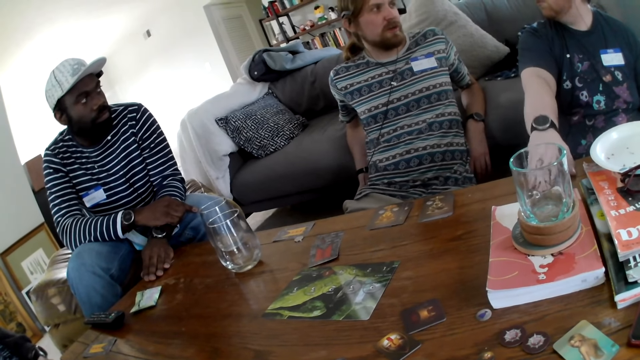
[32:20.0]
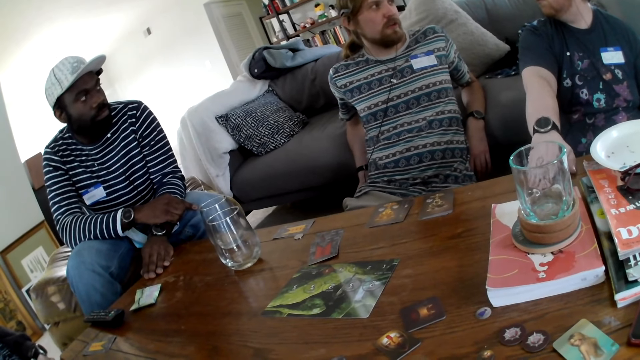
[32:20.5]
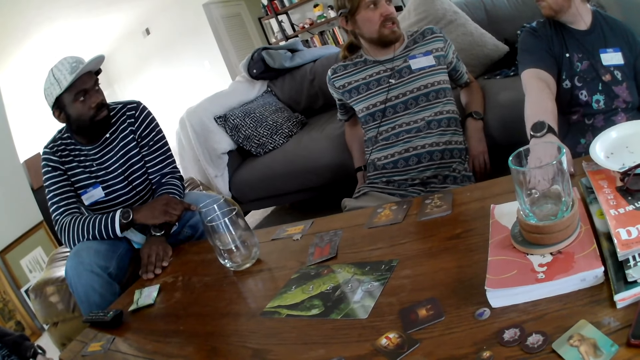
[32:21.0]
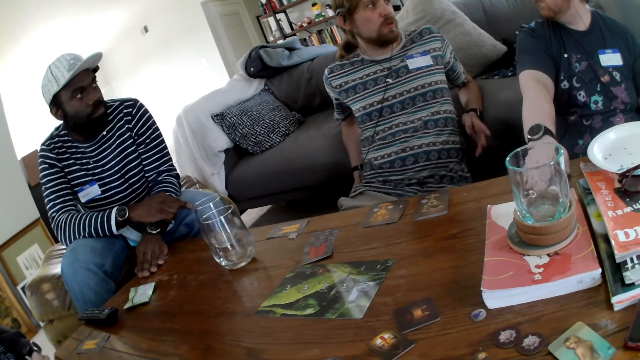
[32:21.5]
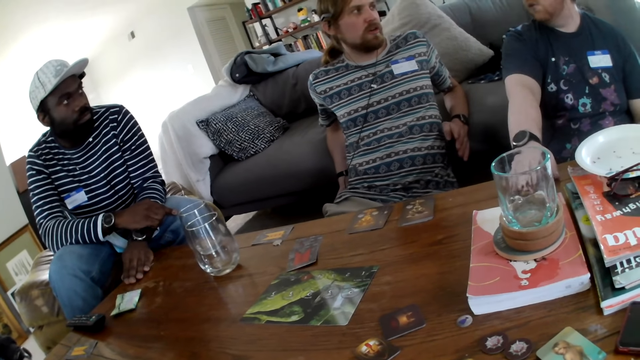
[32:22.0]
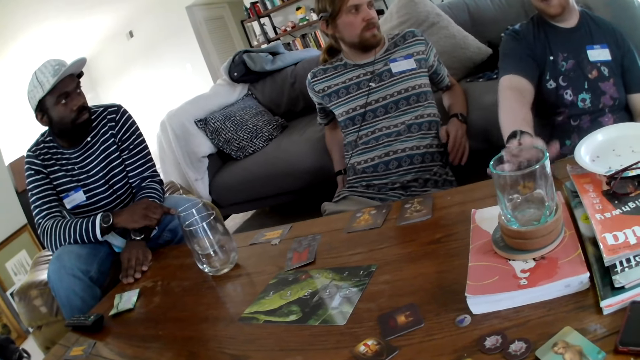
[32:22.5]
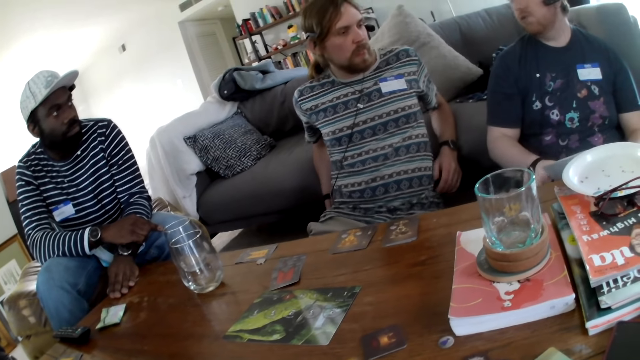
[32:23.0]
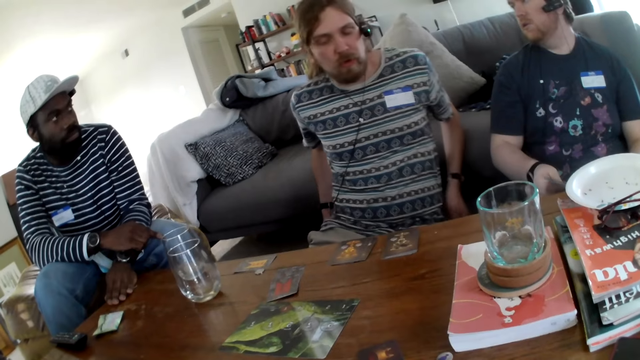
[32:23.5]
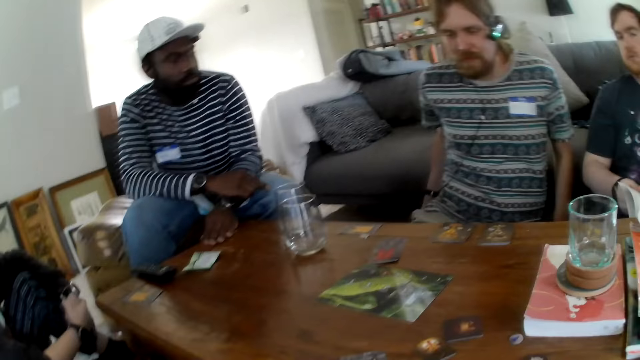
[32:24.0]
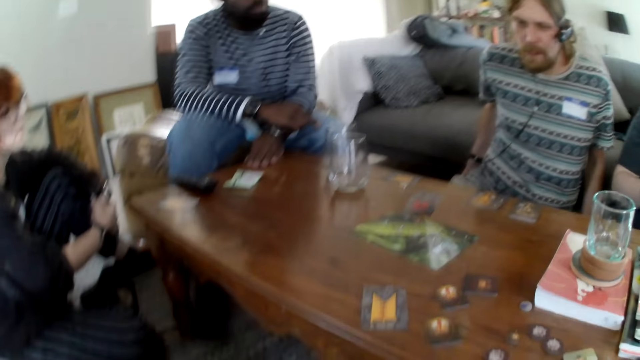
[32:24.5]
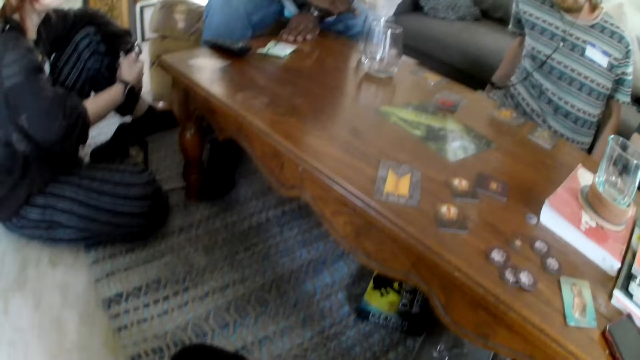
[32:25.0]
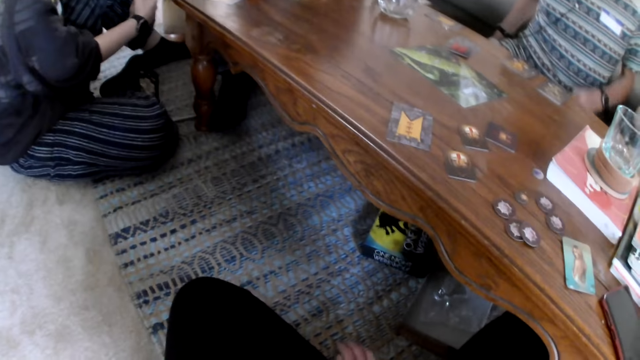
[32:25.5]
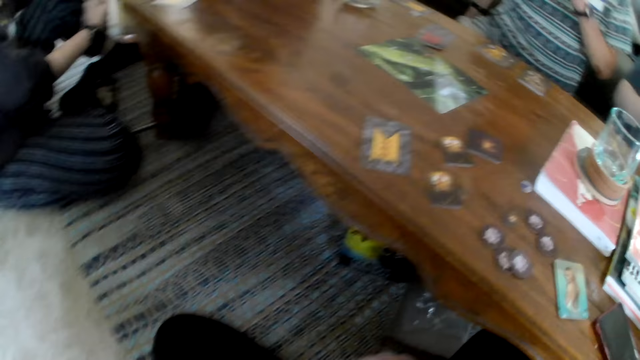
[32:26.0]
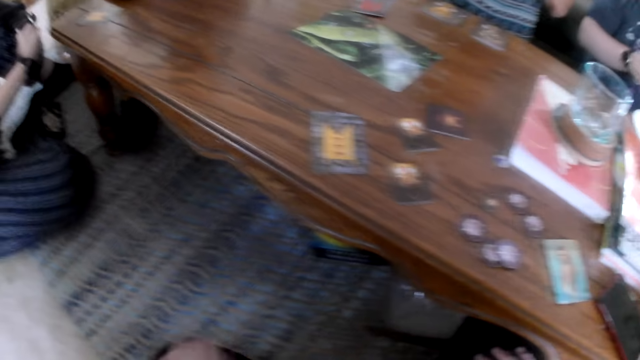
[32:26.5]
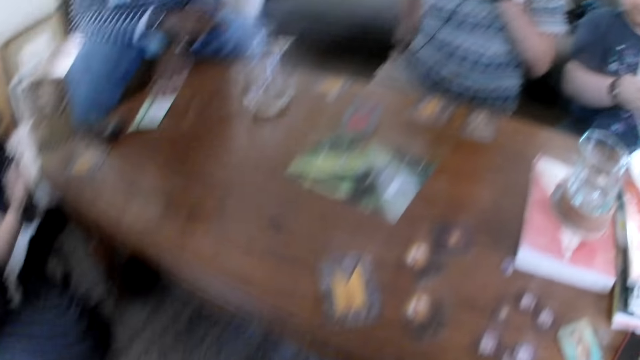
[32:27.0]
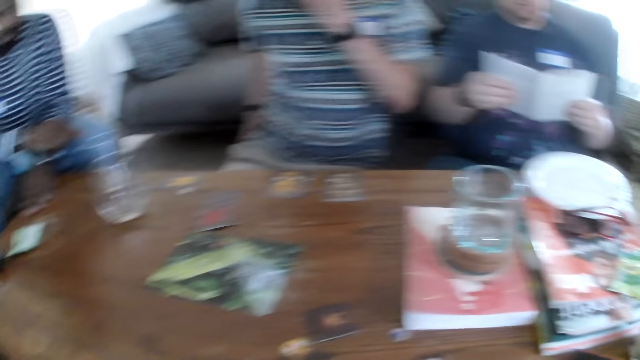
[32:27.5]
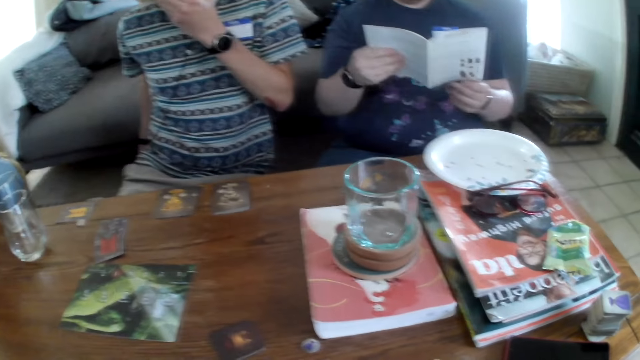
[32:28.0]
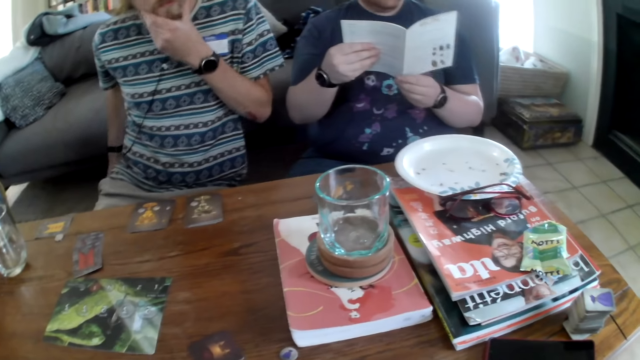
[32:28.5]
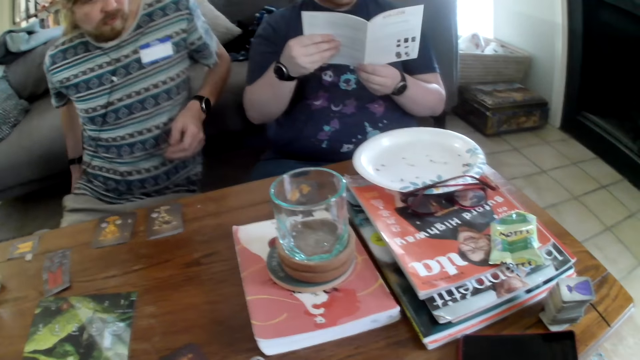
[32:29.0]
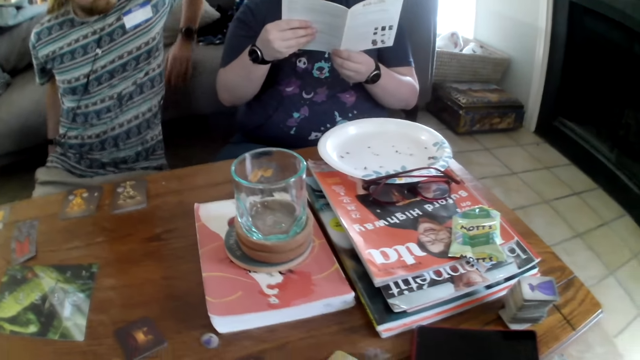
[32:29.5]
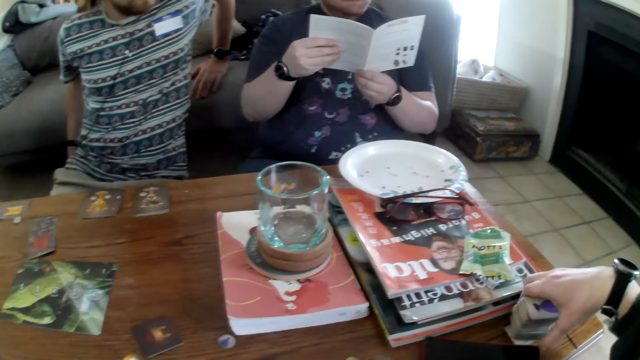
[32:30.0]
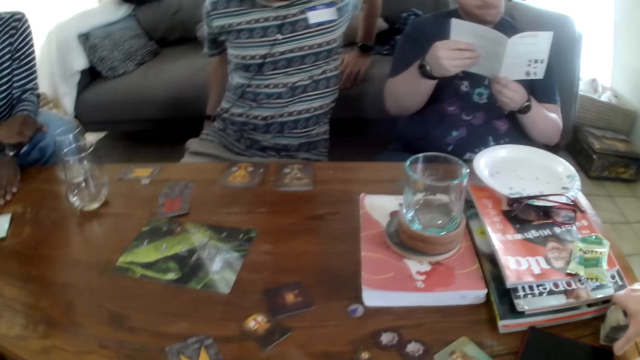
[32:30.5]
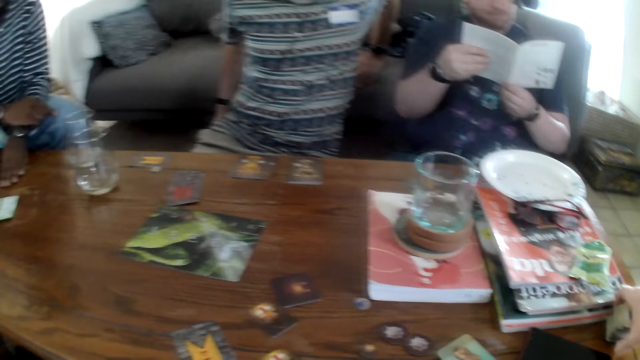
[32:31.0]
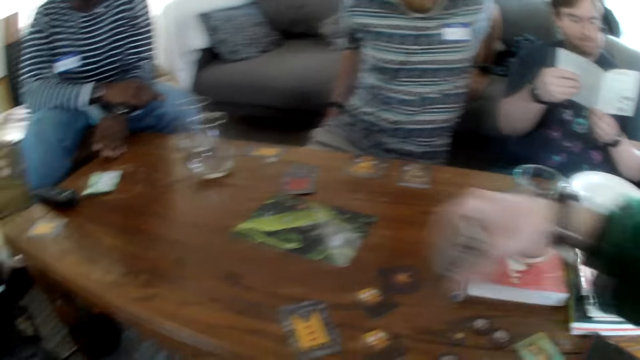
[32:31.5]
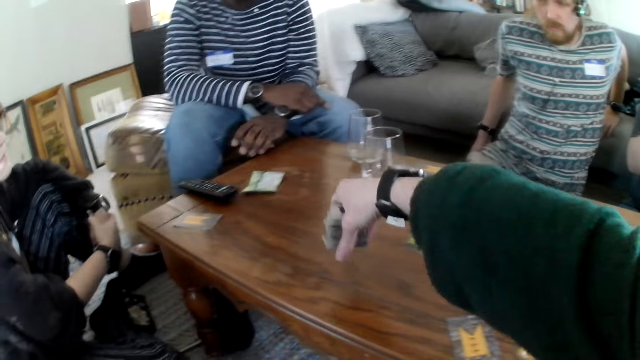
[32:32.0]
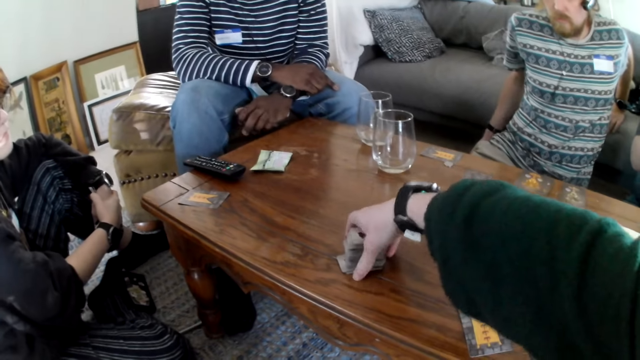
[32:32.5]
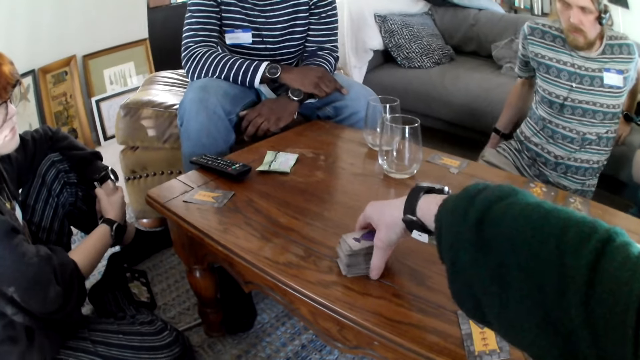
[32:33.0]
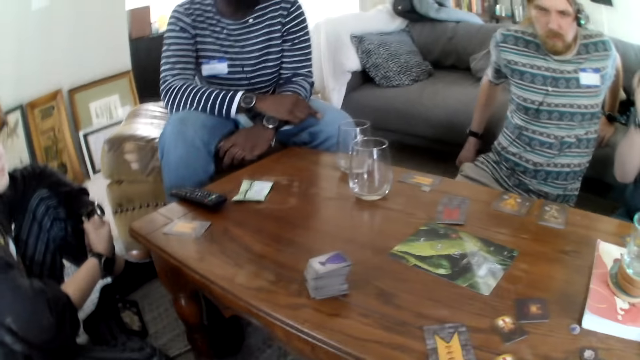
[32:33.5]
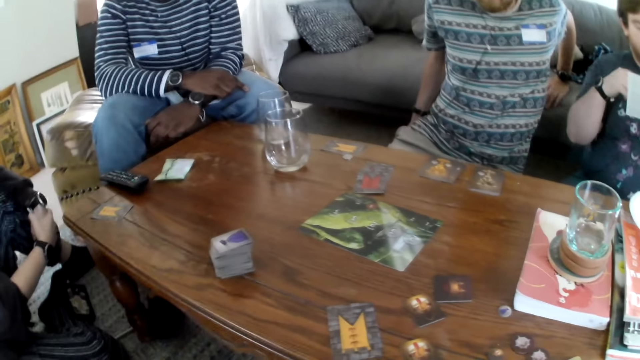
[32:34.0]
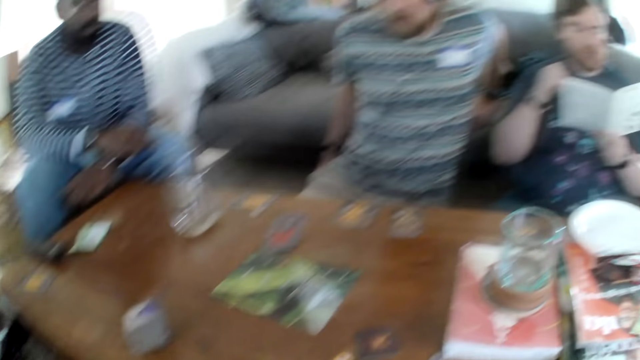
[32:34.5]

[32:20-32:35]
A man talks. The camera wearer speaks. The man talks. The camera wearer looks around. The man reads the book and picks up the book. The camera wearer picks up the card from the table and places the cards on the table.

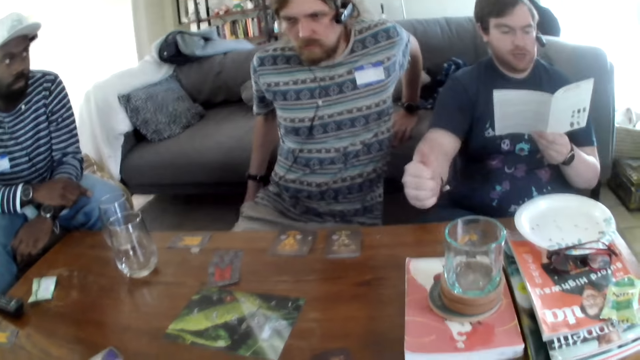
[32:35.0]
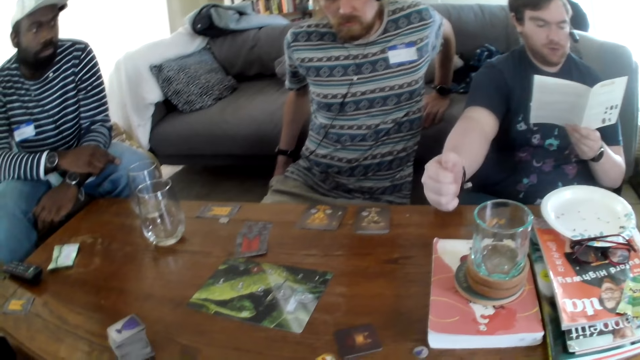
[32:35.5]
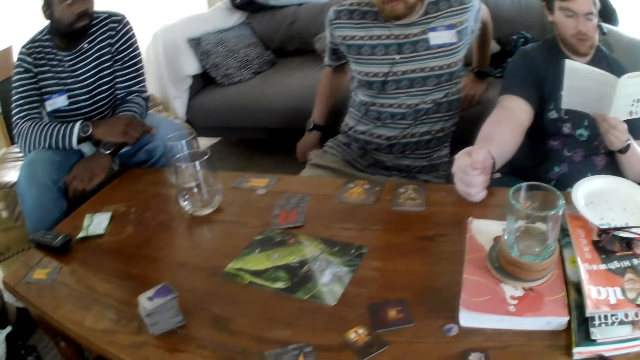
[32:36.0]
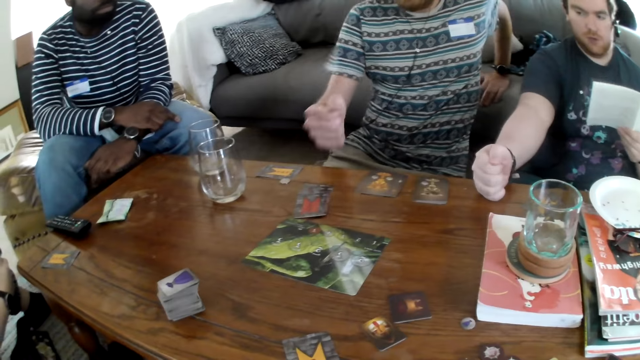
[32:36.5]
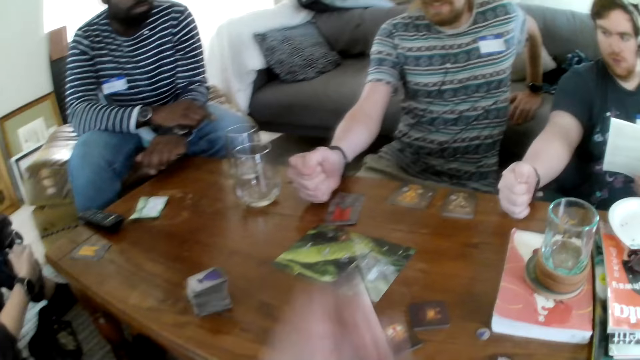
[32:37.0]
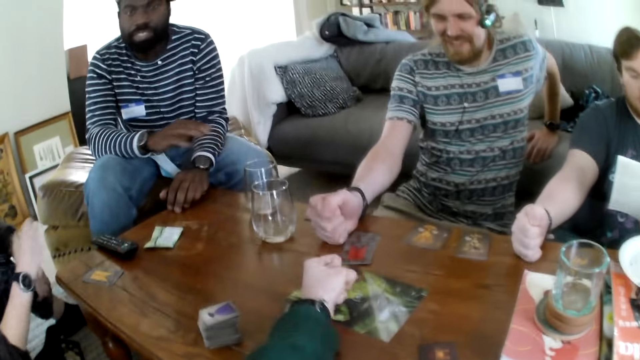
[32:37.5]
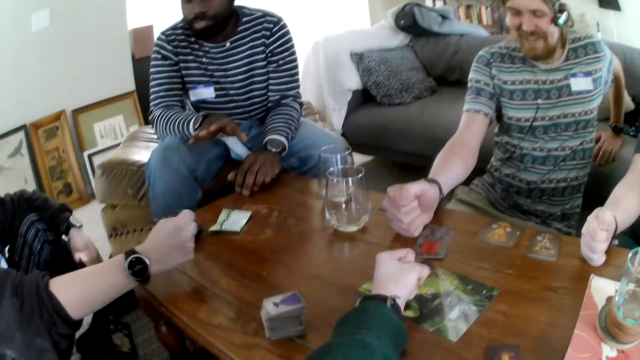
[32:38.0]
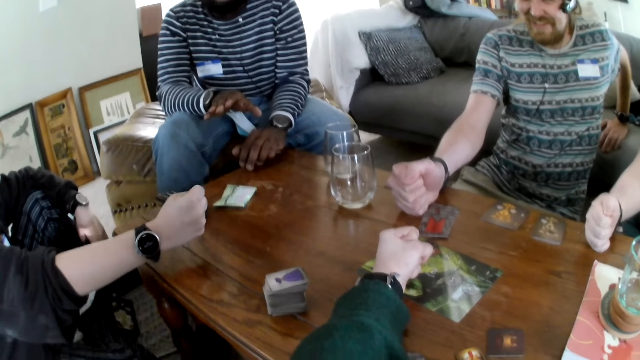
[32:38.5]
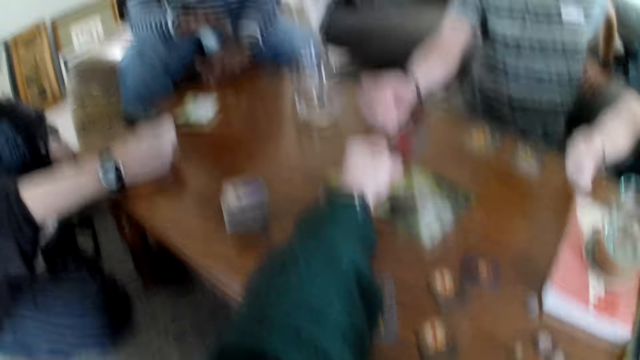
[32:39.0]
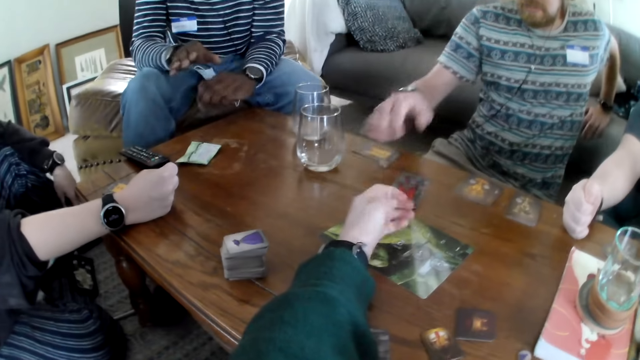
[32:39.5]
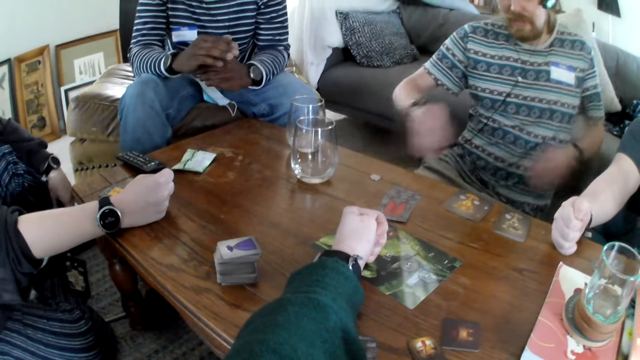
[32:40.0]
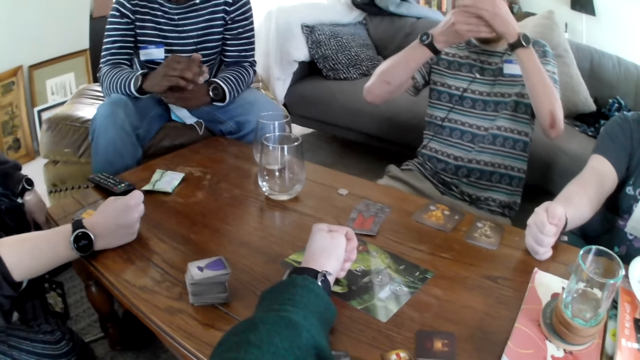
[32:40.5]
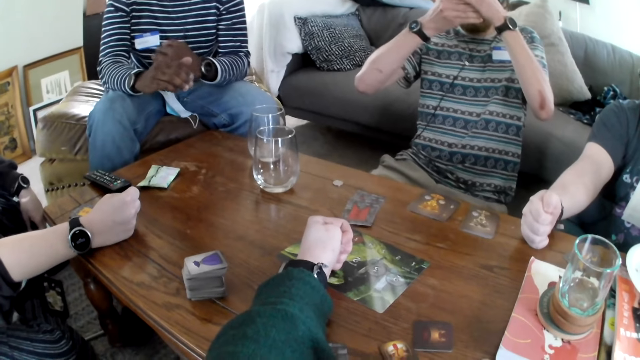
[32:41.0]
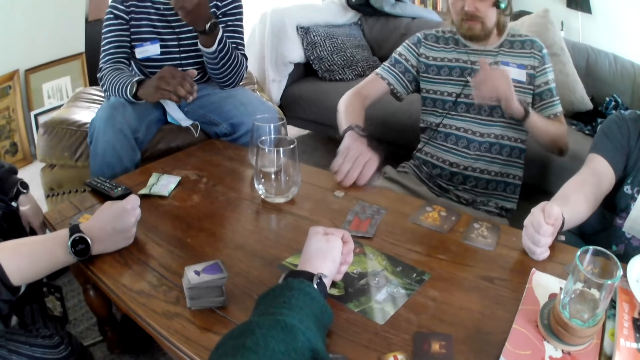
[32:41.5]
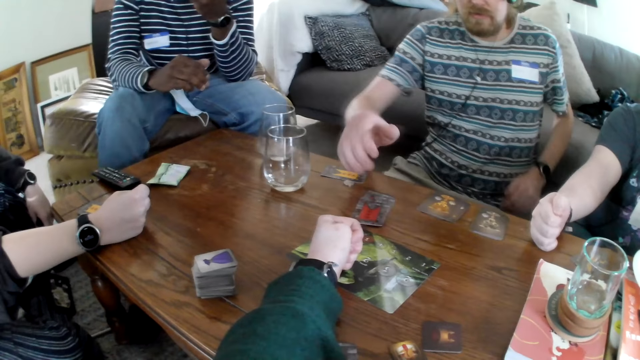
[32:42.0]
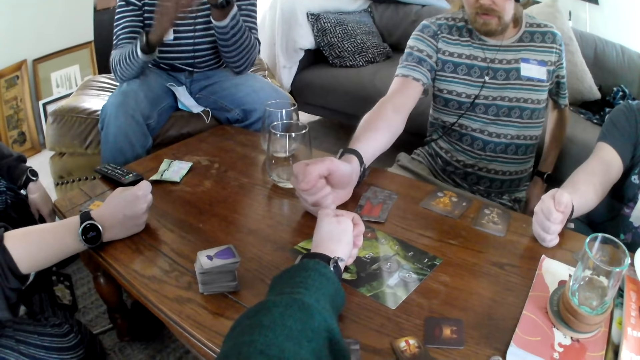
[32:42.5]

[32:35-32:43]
A man reads the book and places the fist on the table. Another man places the fist on the table. The camera wearer places the fist on the table. A woman places the fist on the table. The second man picks up the card. The camera wearer speaks. The second man puts the card on the table.
